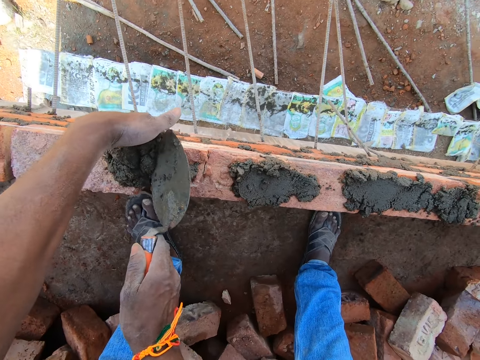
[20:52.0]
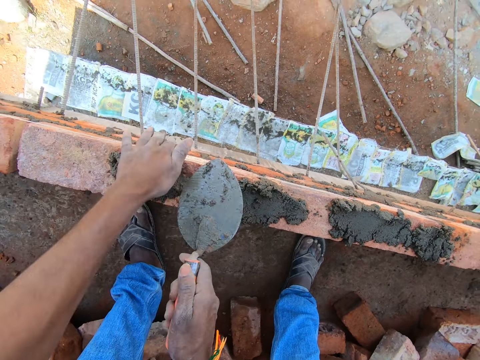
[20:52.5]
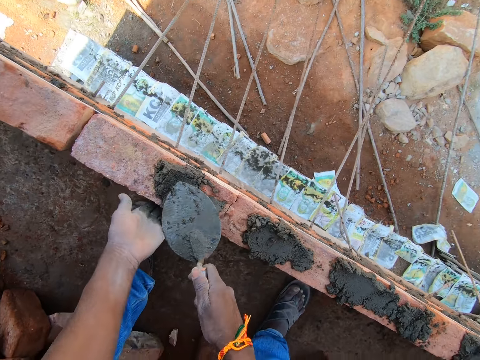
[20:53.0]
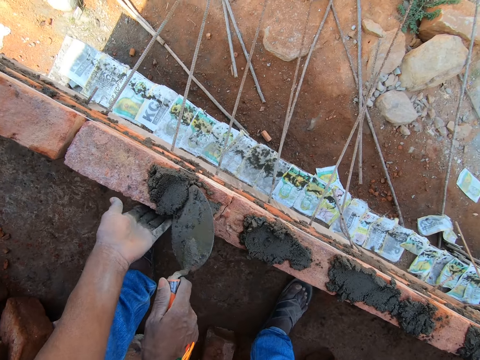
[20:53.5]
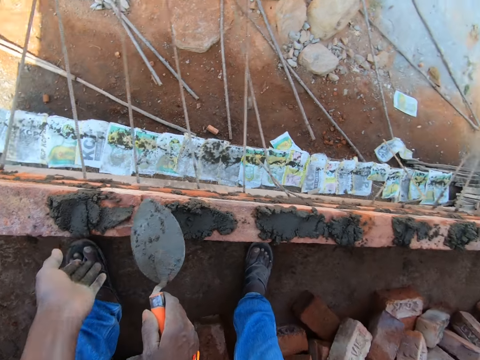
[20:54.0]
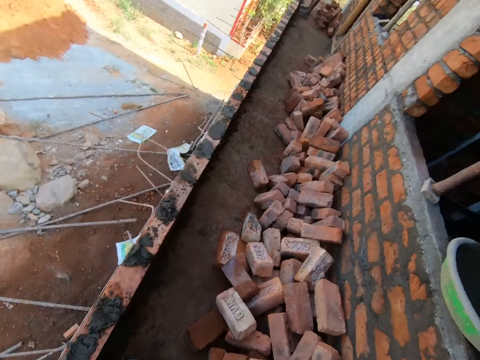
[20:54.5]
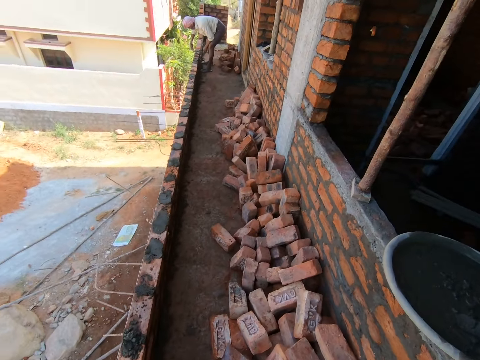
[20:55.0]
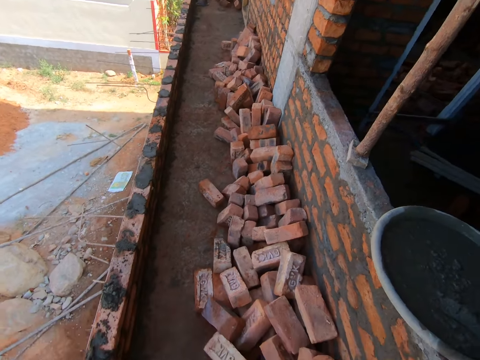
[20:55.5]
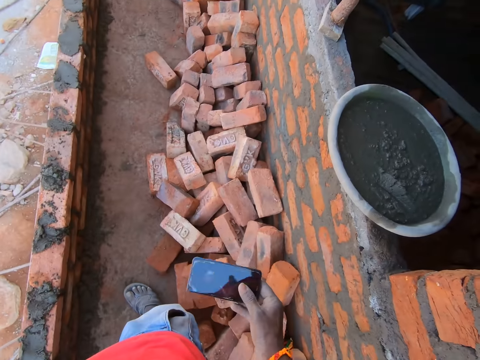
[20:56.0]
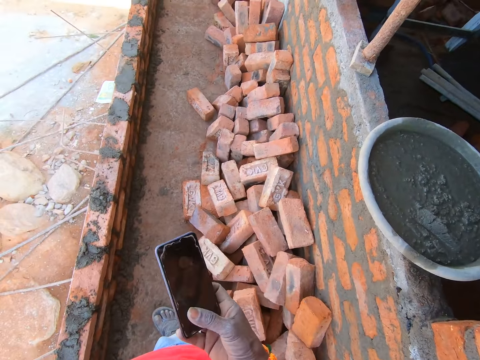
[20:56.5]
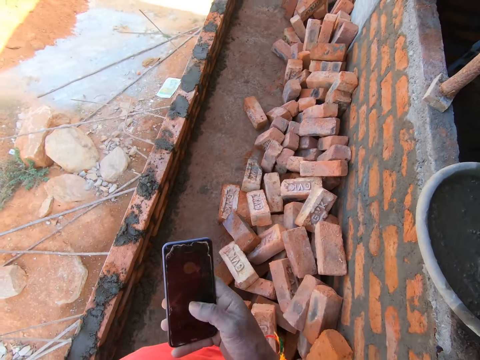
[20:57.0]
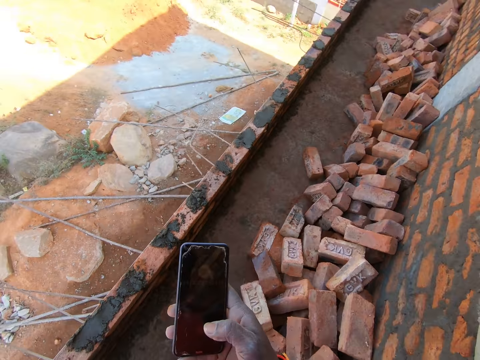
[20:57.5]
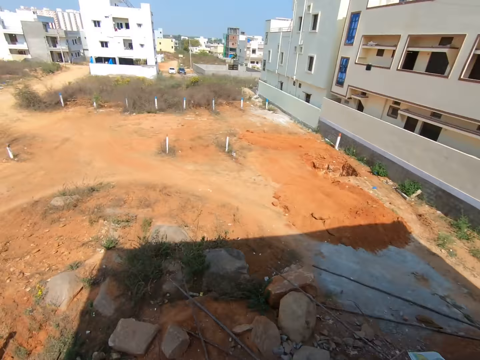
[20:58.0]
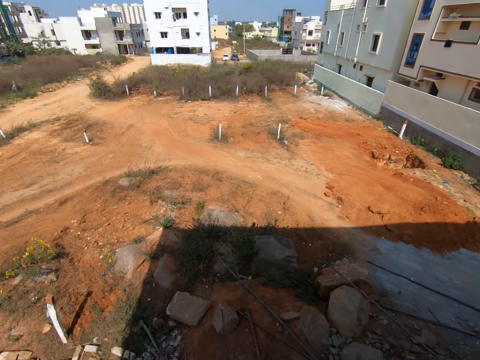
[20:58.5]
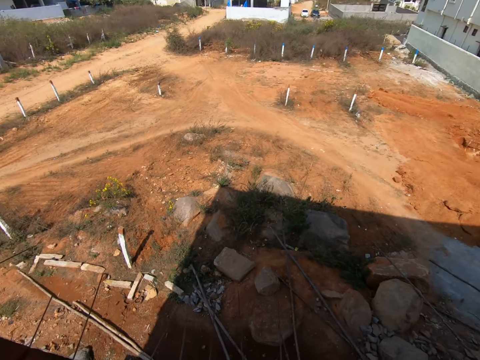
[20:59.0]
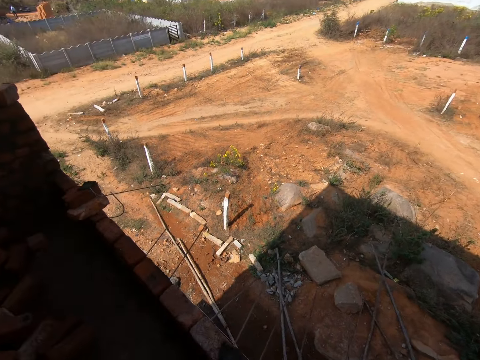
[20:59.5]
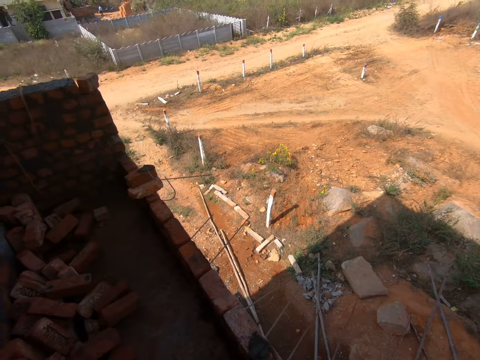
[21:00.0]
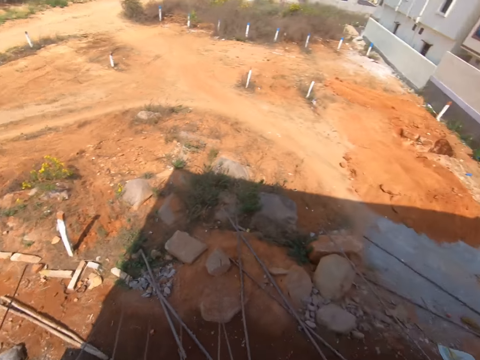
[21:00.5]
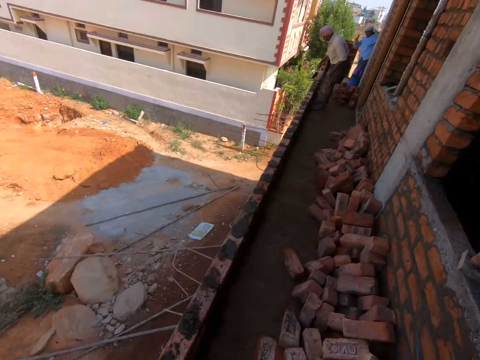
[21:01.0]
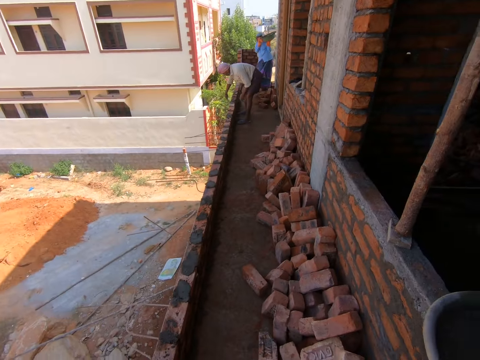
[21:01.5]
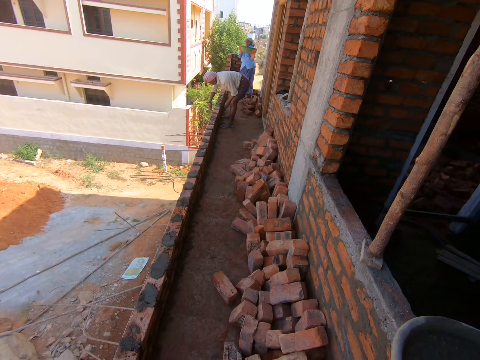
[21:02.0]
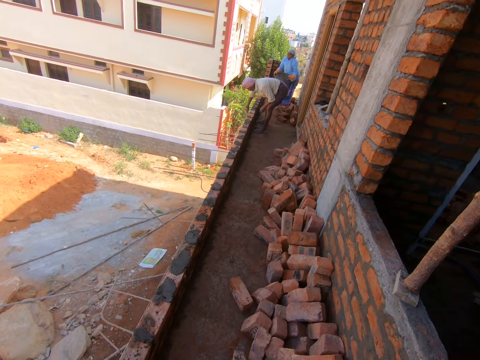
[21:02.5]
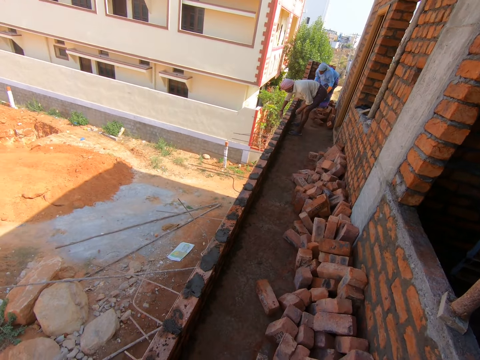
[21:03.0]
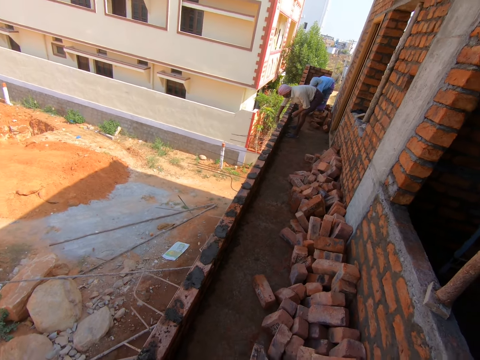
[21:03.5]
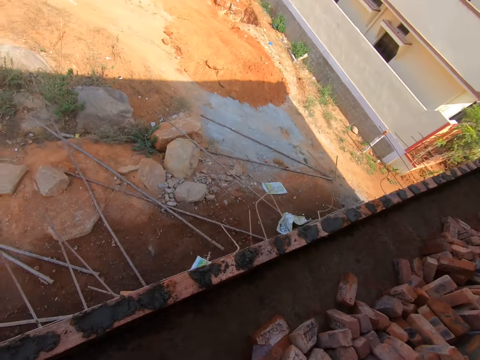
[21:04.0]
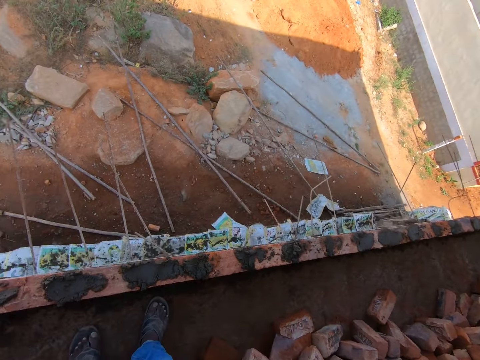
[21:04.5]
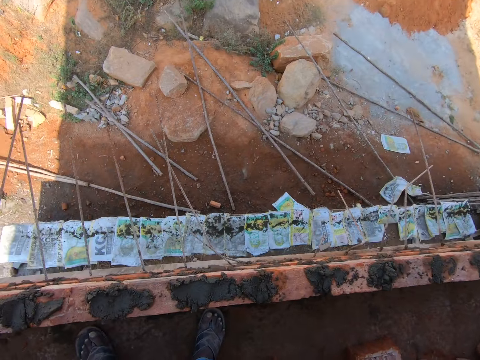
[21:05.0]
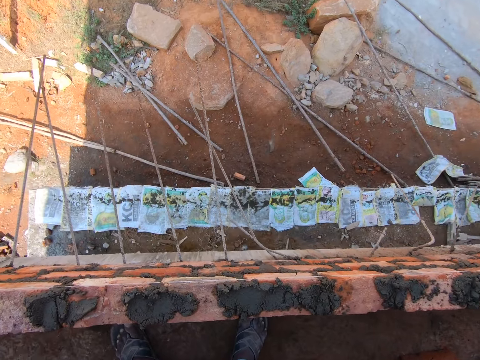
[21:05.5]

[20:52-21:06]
The camera wearer looks around the compound. He picks up the phone from his pocket. He talks to another person through the phone. He looks around the compound. He talks to the other person through the phone.

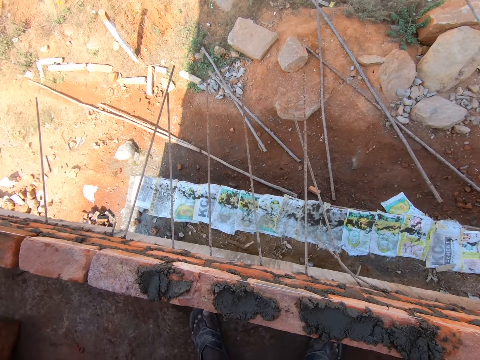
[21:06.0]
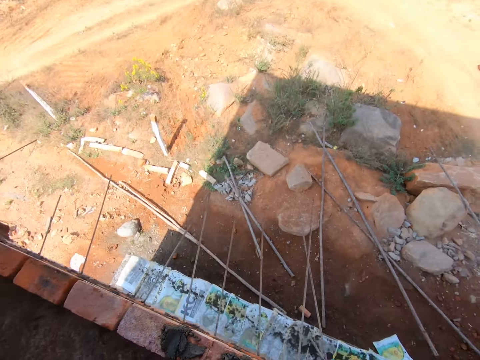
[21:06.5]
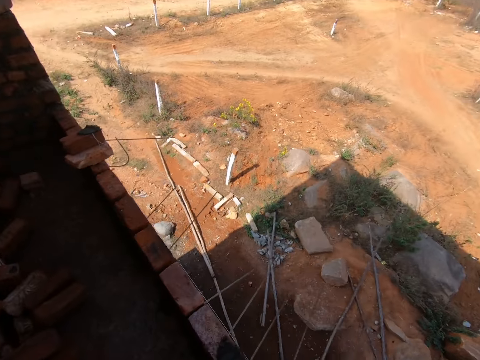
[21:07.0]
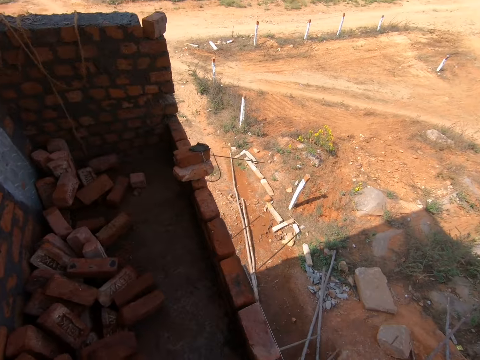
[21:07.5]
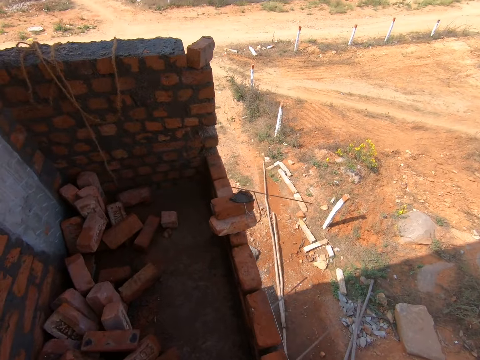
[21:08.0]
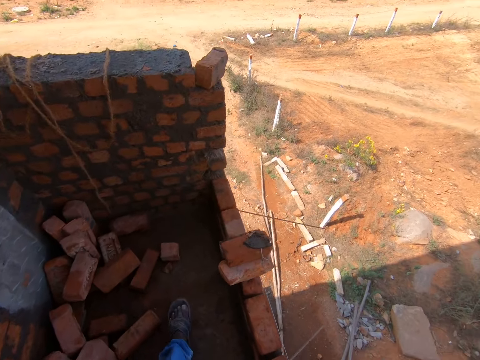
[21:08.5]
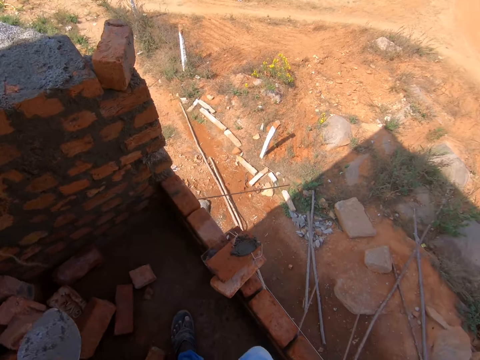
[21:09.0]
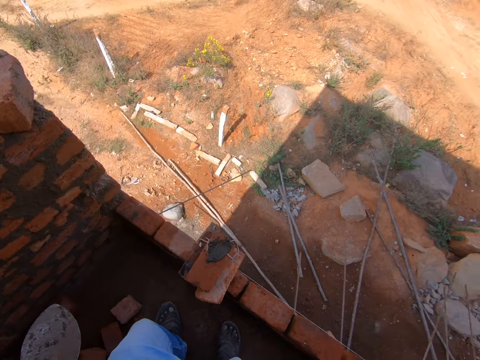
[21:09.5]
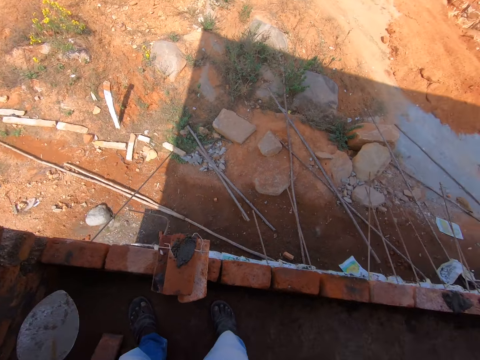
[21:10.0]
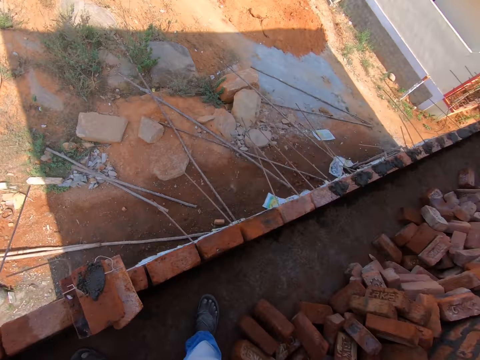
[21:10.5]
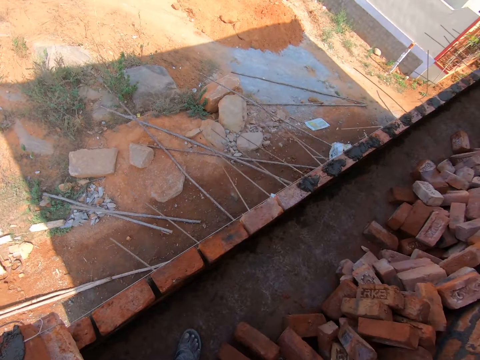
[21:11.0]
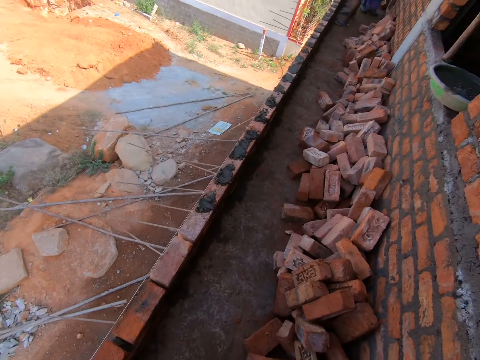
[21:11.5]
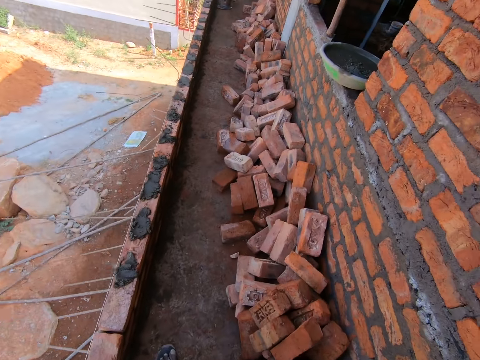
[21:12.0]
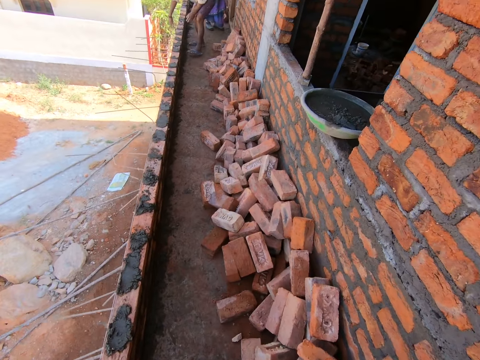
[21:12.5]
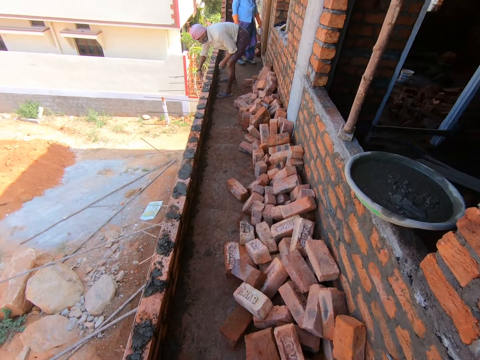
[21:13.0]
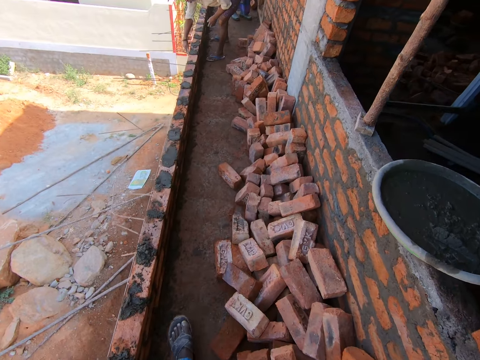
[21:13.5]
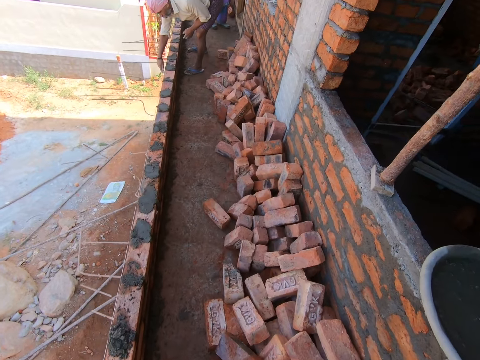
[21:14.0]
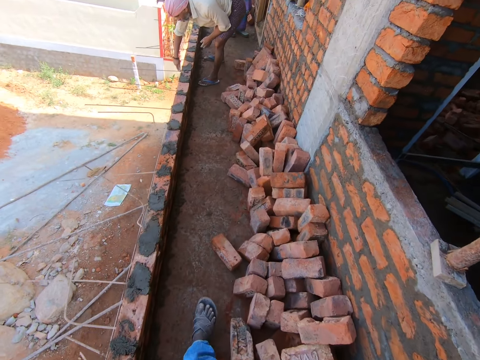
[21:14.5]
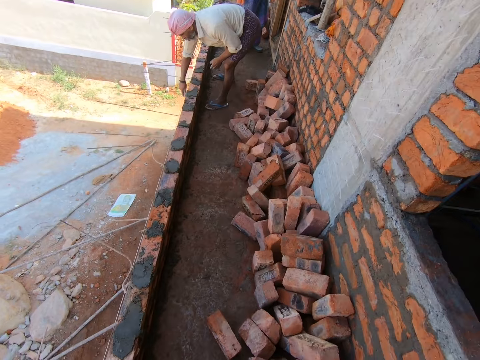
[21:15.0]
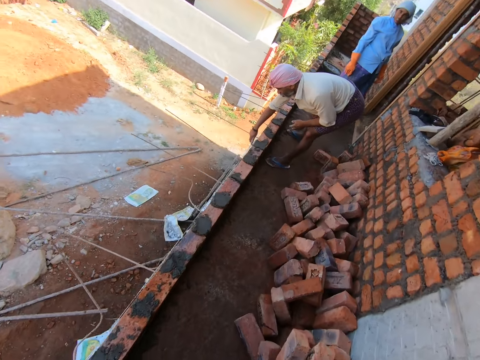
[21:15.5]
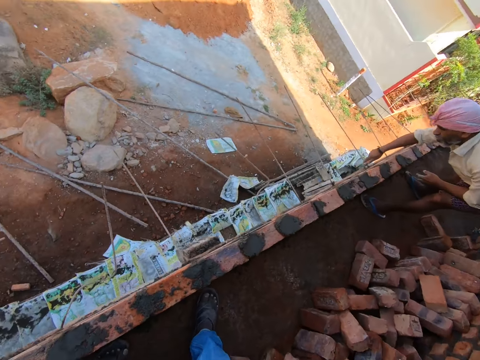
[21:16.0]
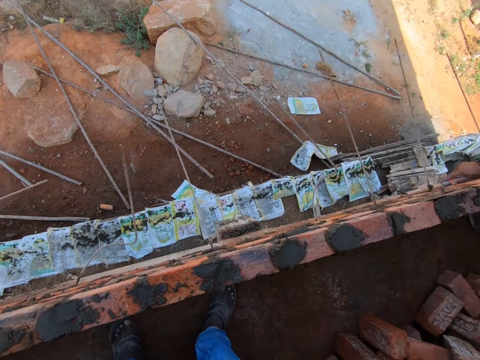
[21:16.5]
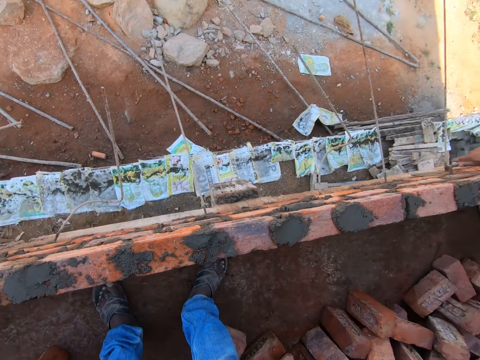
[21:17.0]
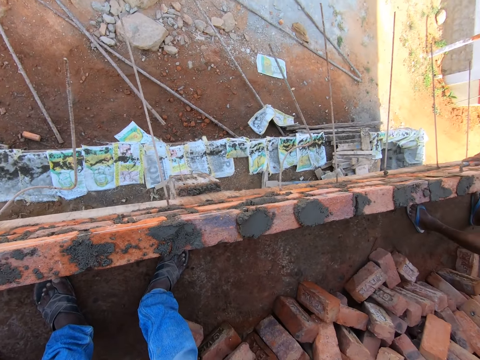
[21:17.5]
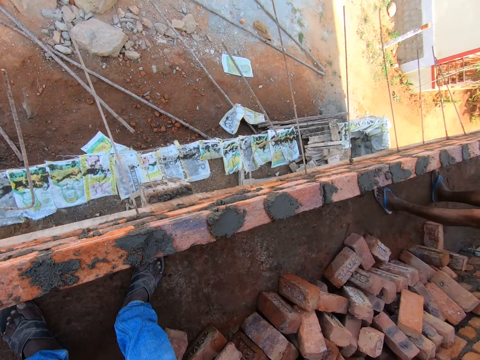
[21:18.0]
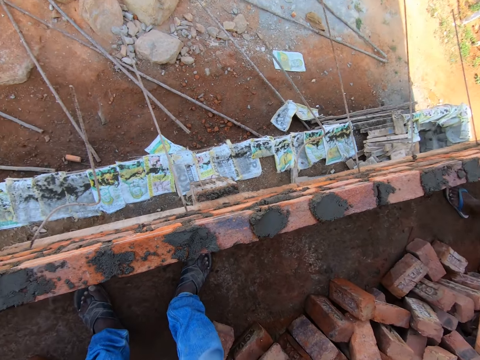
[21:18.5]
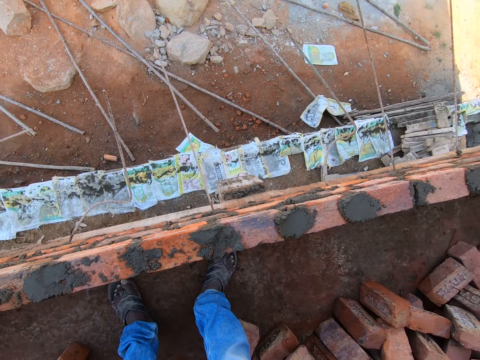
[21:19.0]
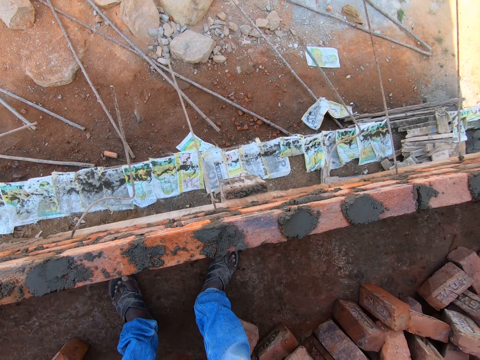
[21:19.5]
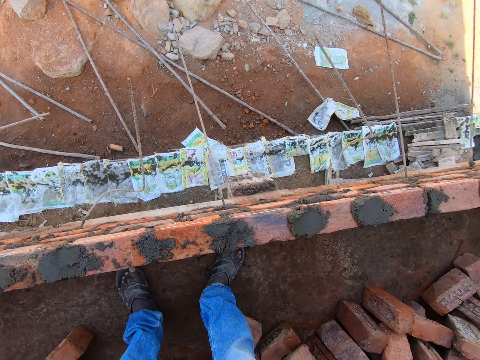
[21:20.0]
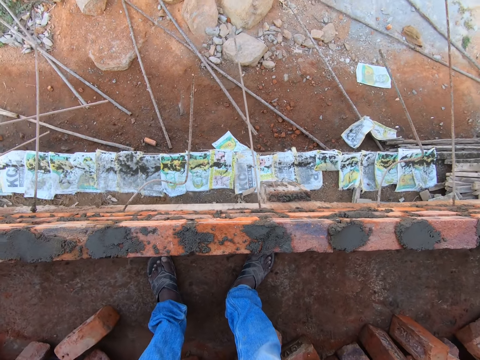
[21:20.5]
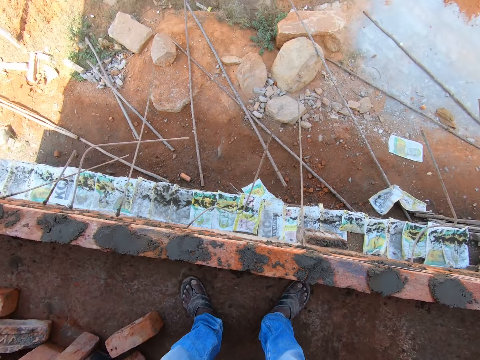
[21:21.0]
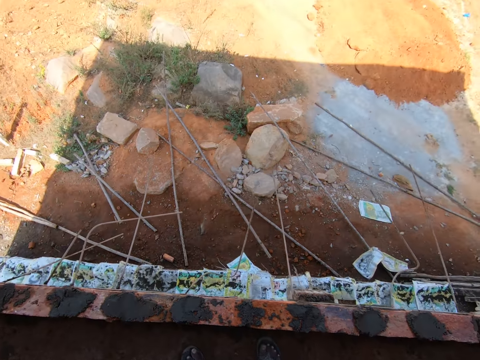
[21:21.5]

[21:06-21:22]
The camera wearer walks around the balcony. They walk. They talk to another person through the phone.
